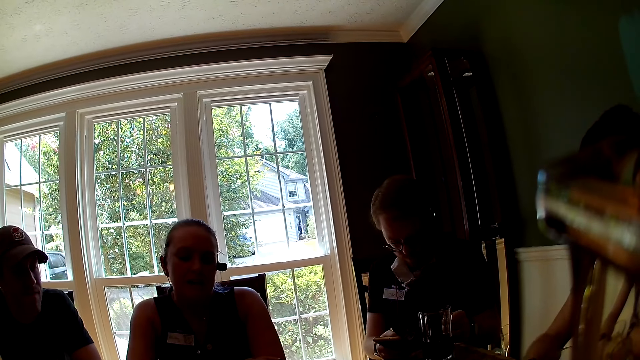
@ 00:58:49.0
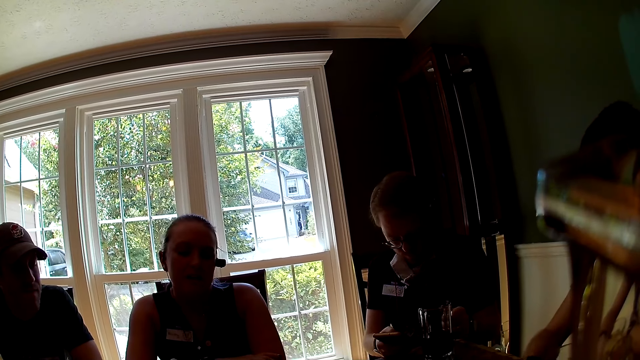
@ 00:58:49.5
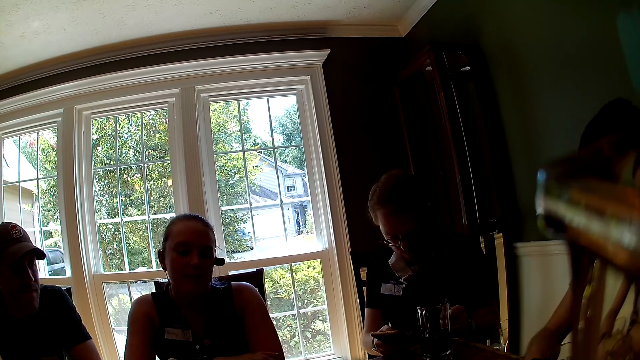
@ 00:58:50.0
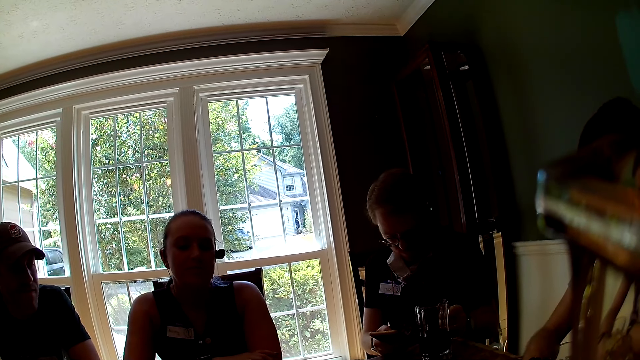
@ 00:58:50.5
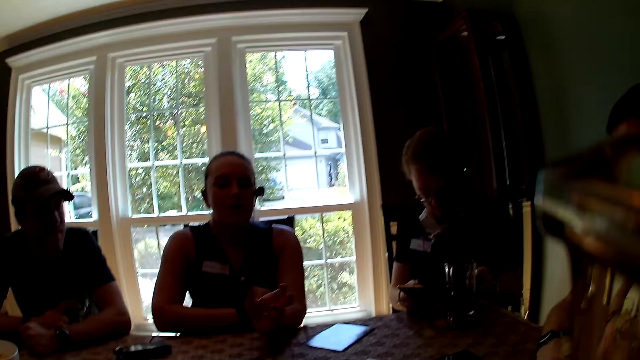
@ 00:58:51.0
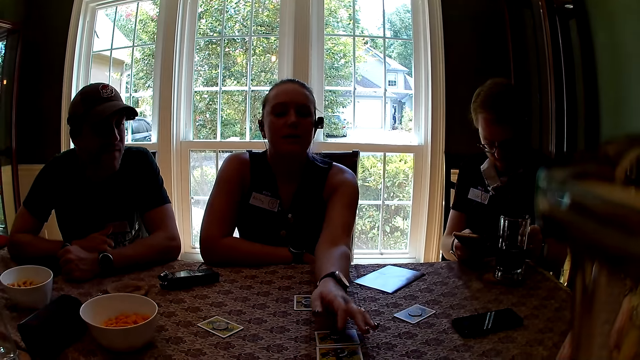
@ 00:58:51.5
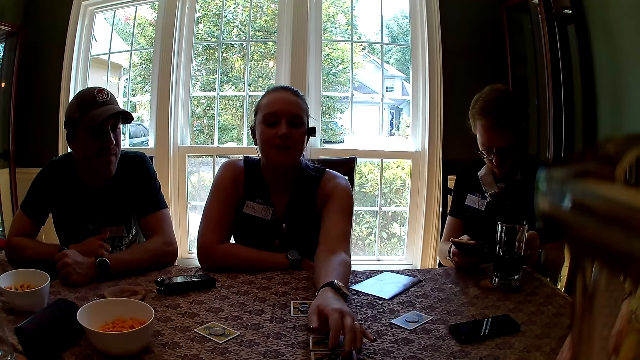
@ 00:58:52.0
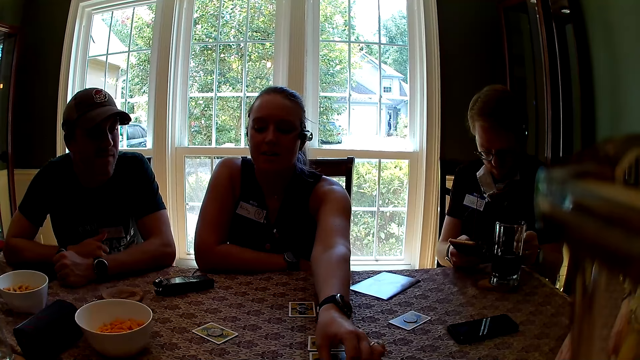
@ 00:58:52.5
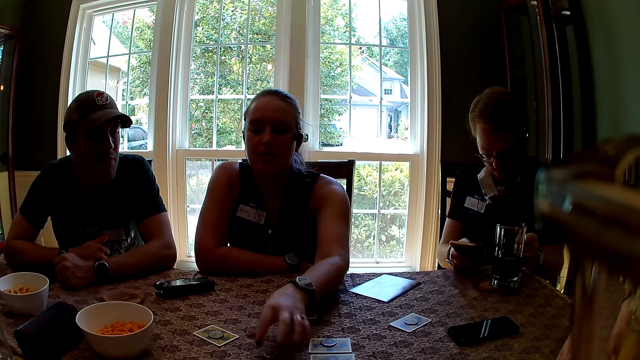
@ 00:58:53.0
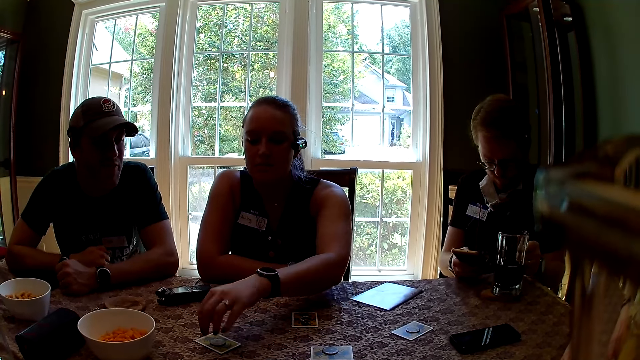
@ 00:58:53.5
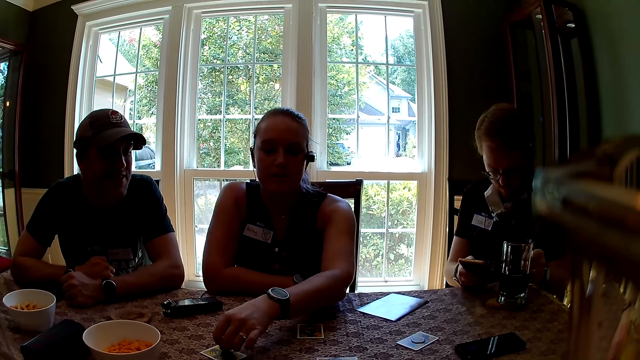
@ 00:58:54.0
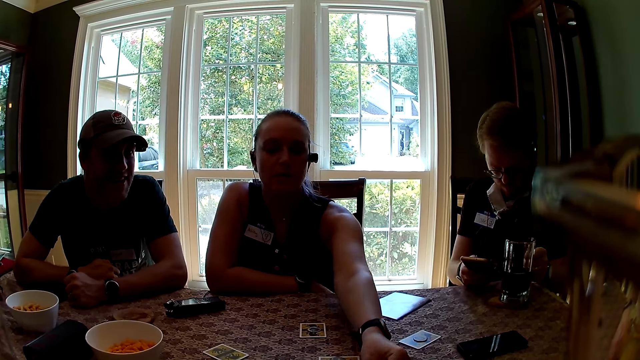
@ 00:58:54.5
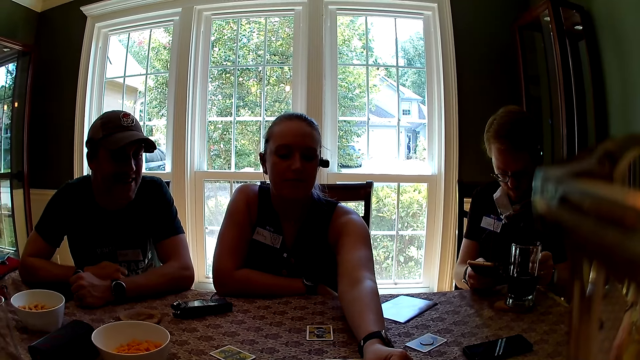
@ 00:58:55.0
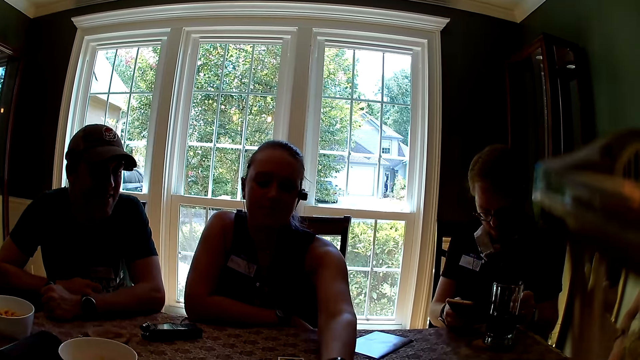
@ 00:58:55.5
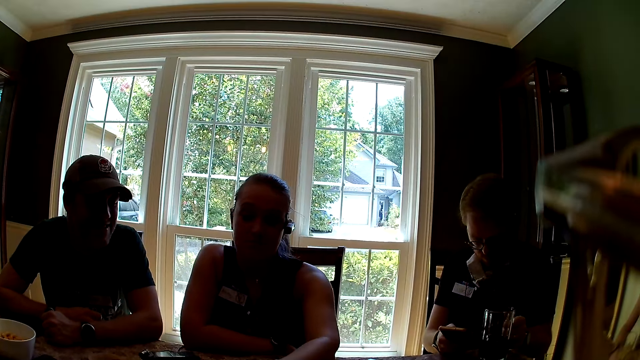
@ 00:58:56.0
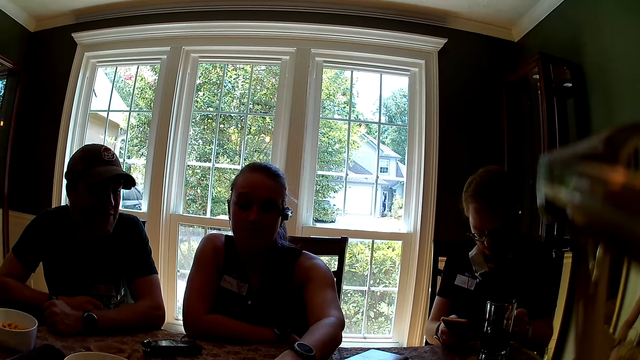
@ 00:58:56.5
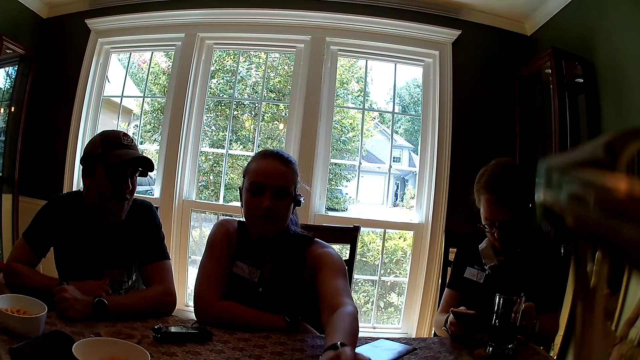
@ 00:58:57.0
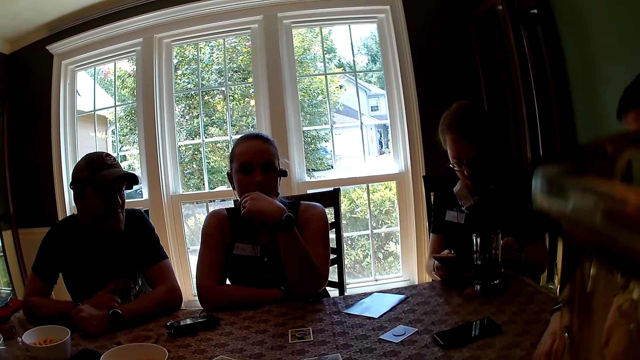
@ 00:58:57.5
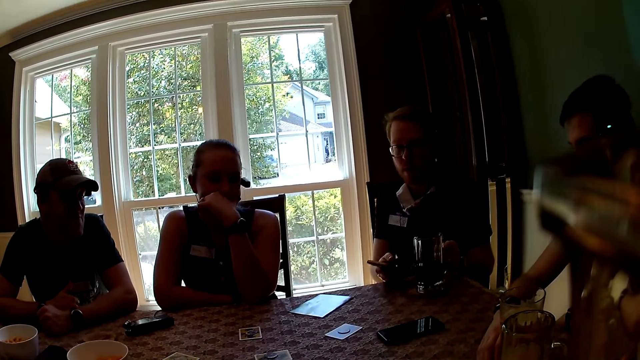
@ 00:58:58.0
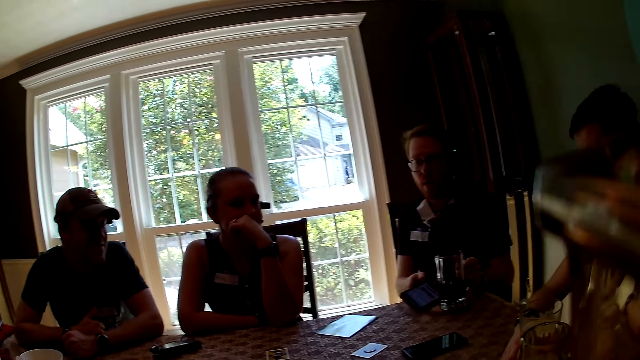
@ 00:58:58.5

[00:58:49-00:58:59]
The camera wearer interacts with a lady. The lady touches a card on a table with her left hand. The lady interacts with the camera wearer. She picks a token from the table with her left hand and drops the token on the table with her left hand. She picks the token from the table with her left hand and drops the token on the table with her left hand. The camera wearer looks around a room.

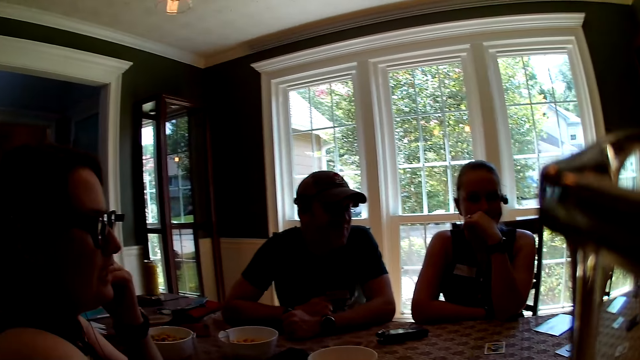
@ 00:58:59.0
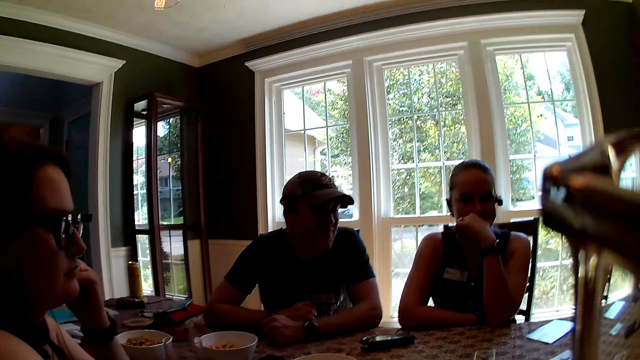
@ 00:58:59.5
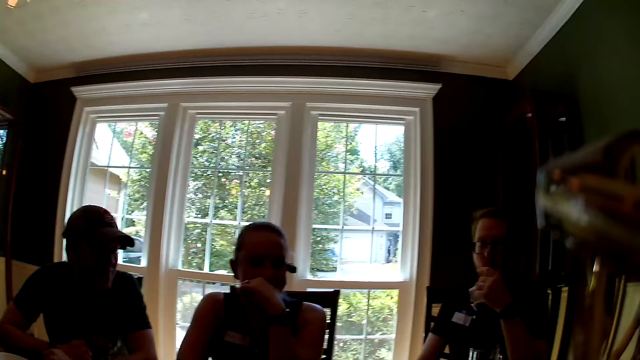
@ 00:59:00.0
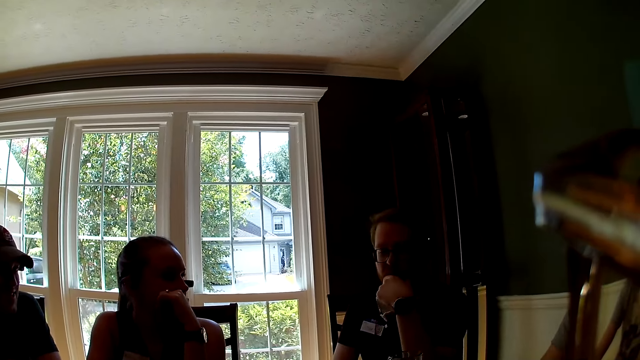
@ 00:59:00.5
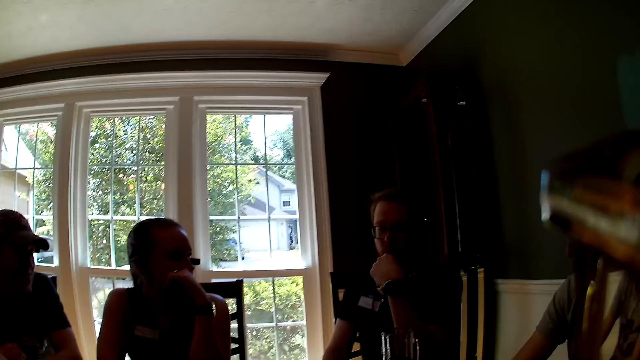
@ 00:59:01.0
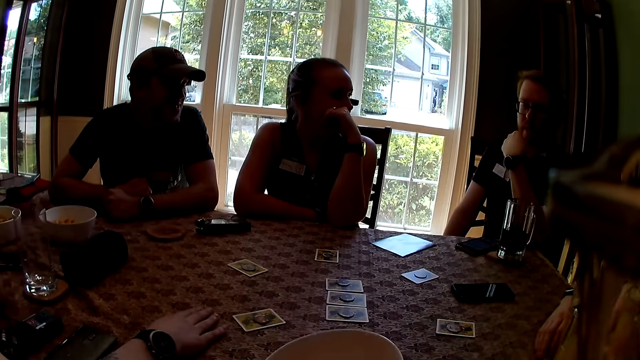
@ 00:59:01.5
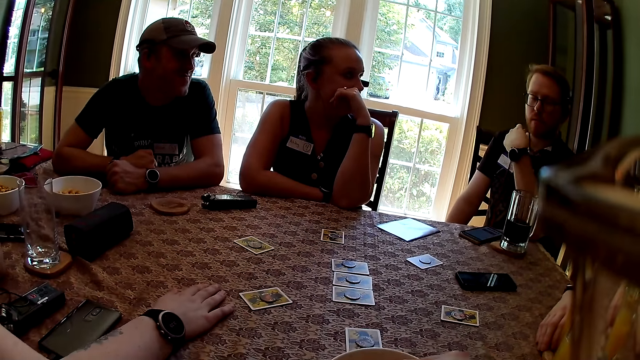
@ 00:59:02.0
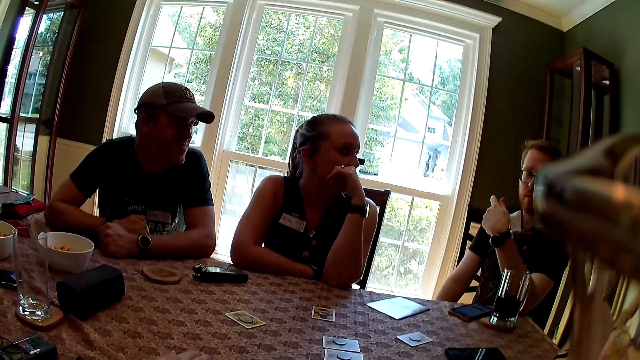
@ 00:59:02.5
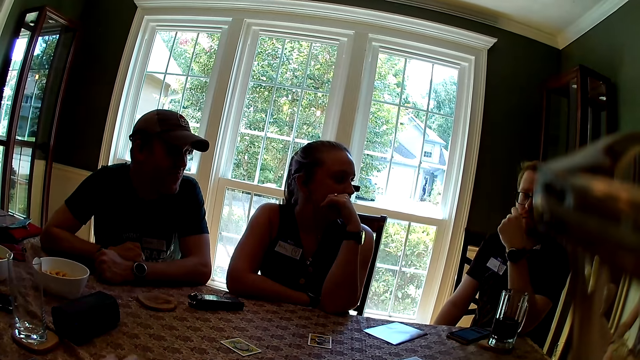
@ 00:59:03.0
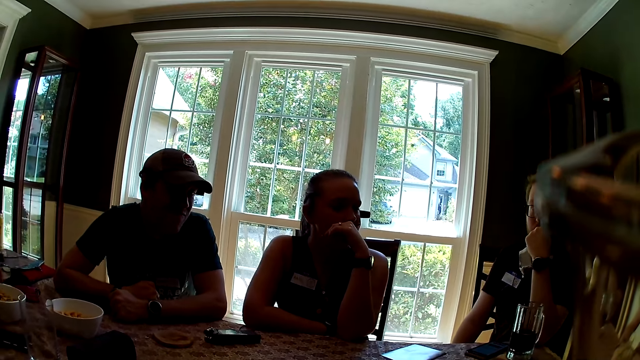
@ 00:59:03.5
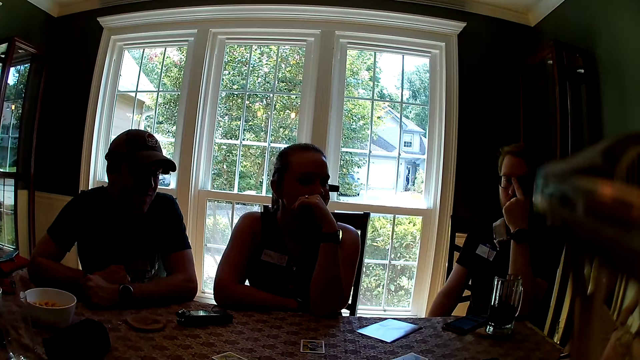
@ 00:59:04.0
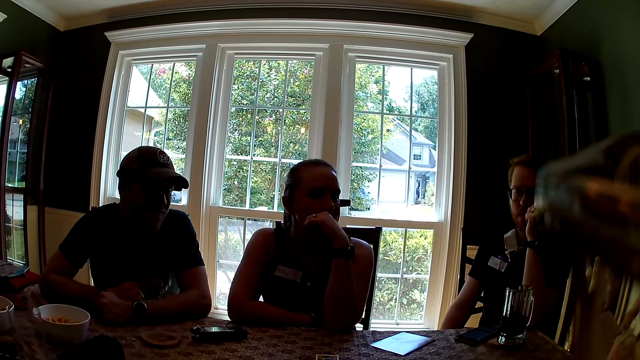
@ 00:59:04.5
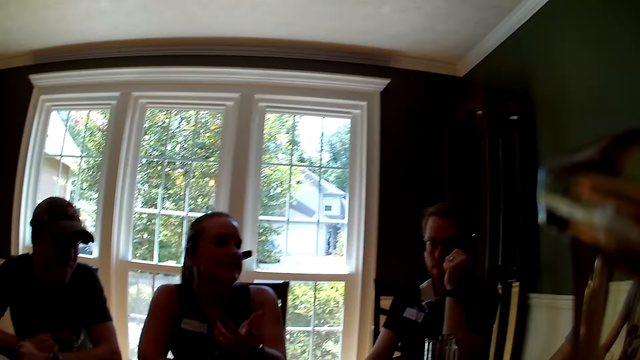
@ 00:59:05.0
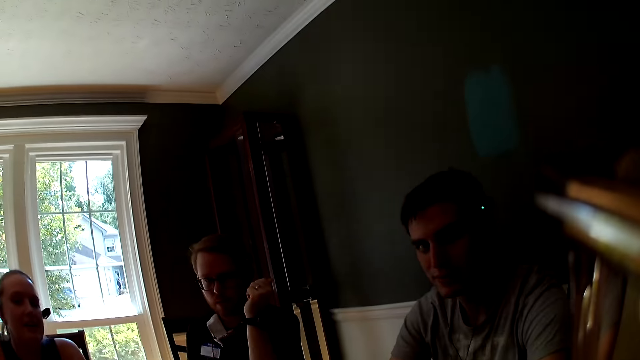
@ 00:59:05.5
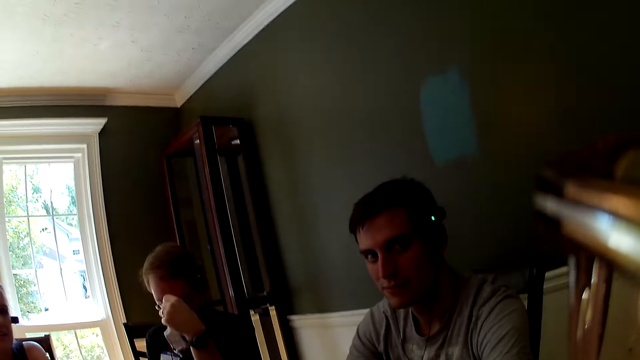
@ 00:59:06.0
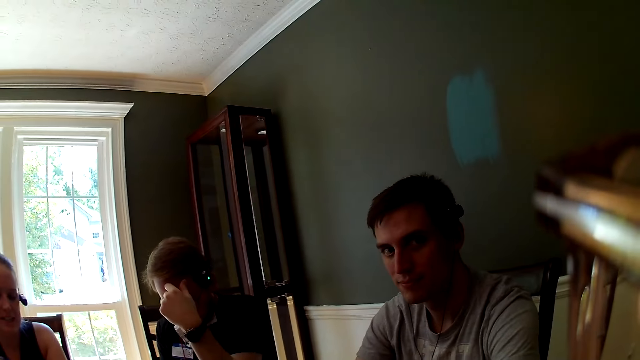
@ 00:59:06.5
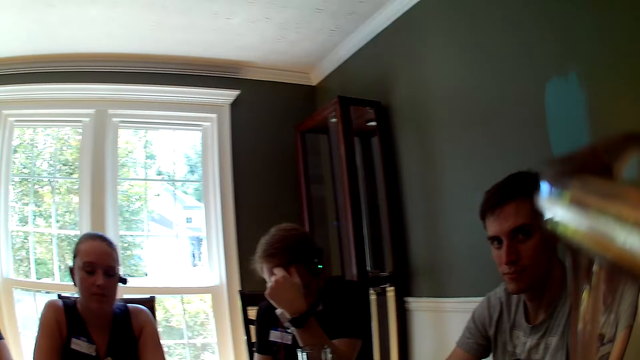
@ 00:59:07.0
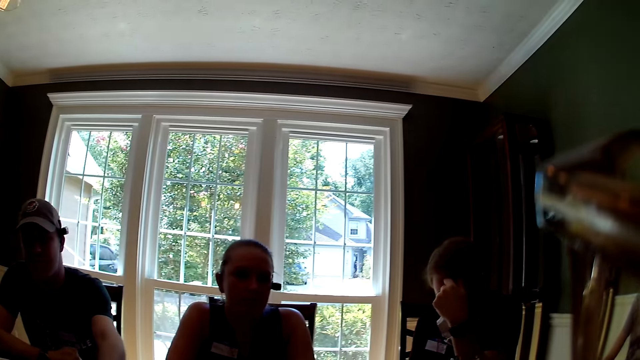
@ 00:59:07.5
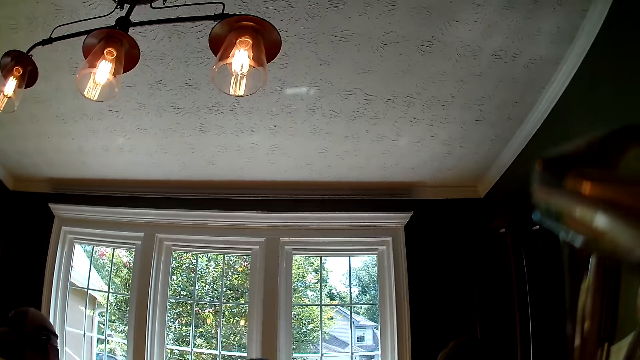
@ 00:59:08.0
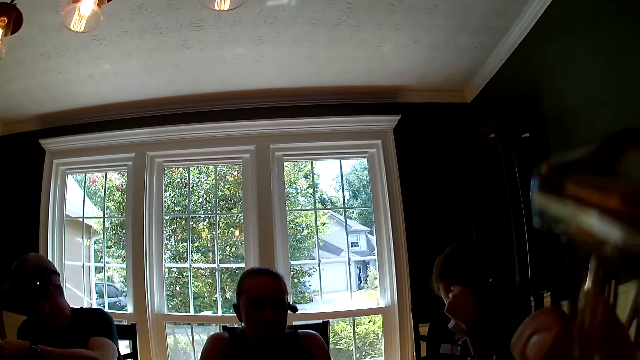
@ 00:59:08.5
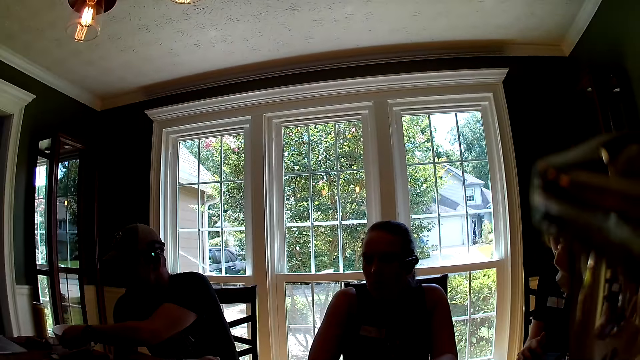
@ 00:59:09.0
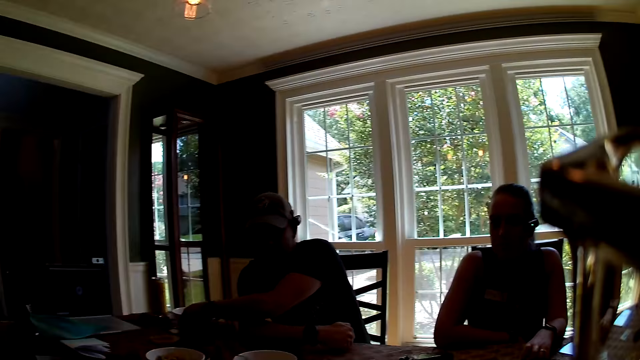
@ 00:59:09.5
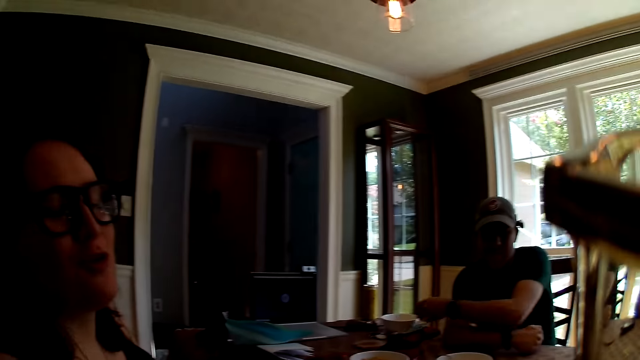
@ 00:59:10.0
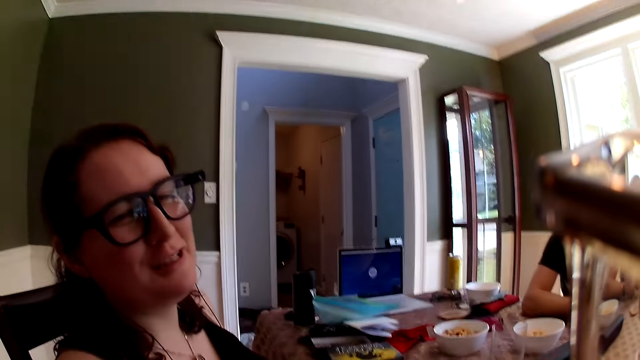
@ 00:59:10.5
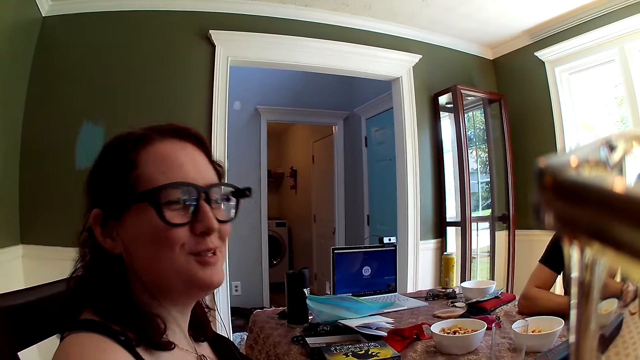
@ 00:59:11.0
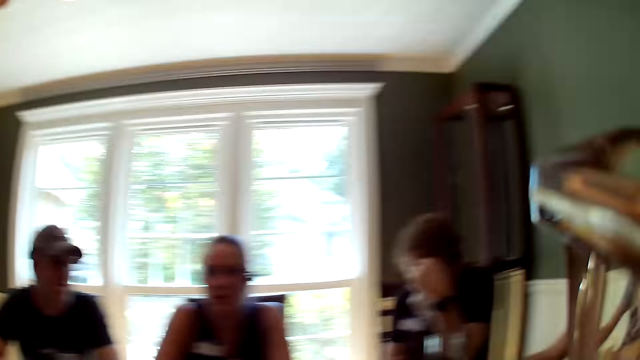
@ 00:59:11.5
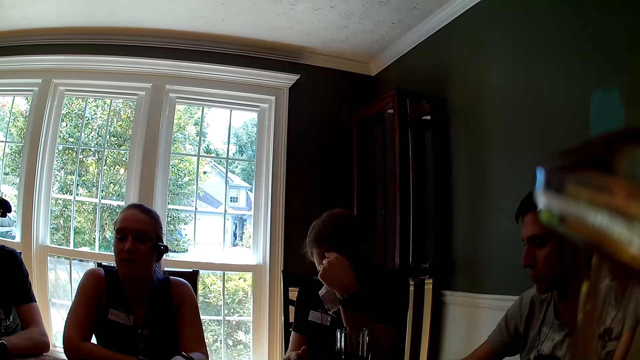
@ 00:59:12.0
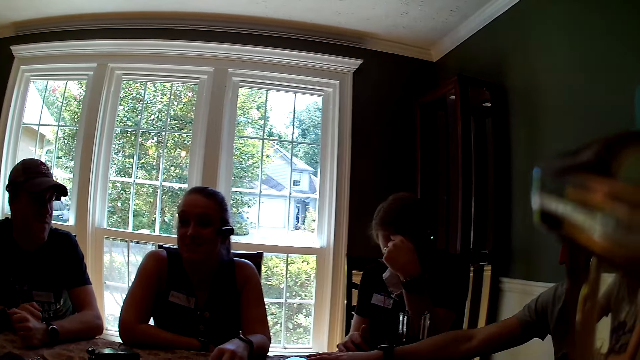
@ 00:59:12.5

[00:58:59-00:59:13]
A lady interacts with the camera wearer. A man interacts with the lady. The camera wearer interacts with the man. Another man interacts with the camera wearer. A man touches a bowl on the table with his left hand. The camera wearer looks around a room. The lady interacts with the camera wearer.
